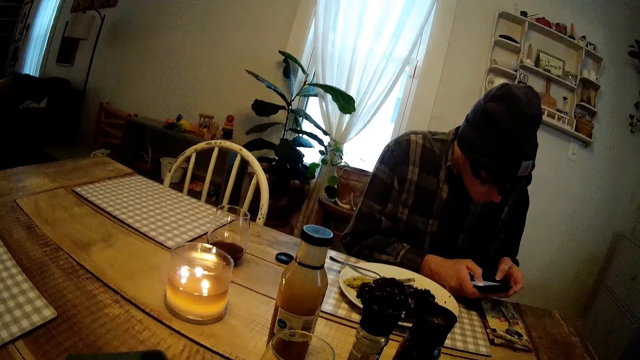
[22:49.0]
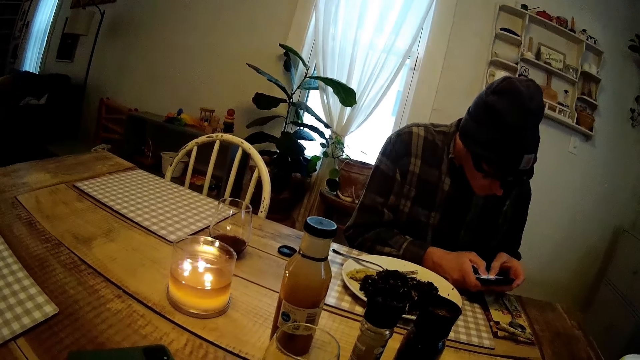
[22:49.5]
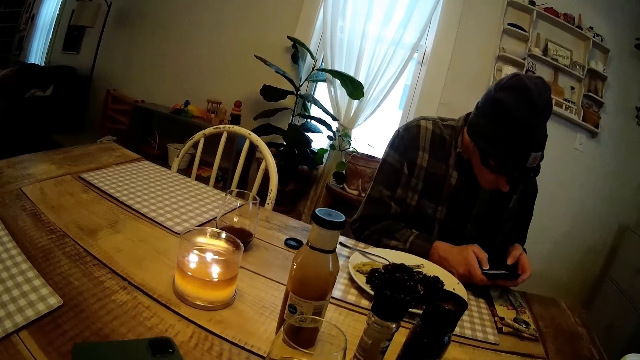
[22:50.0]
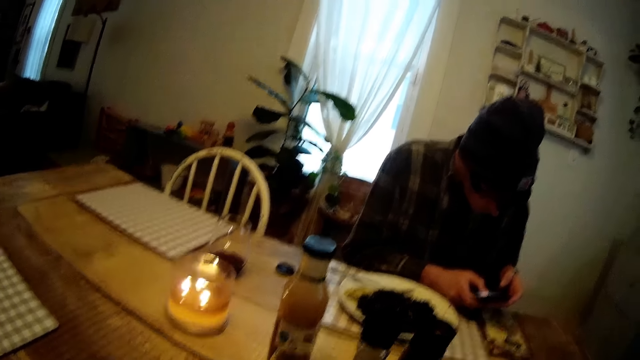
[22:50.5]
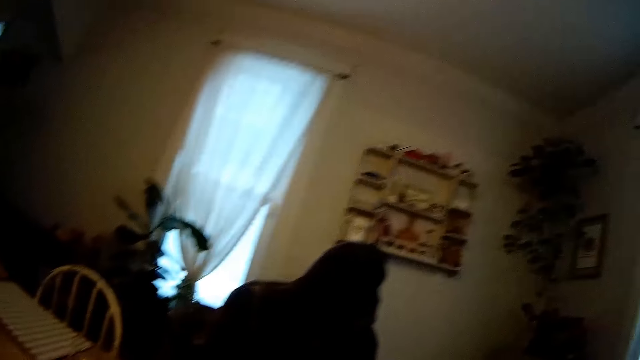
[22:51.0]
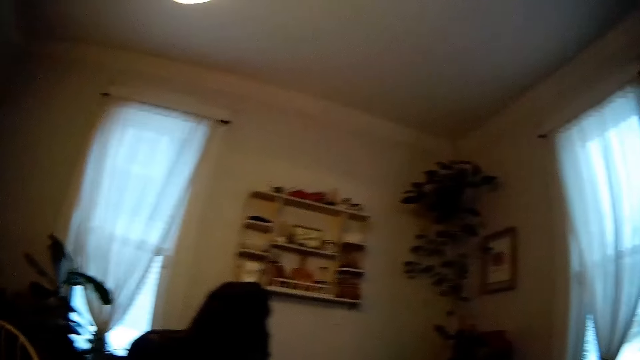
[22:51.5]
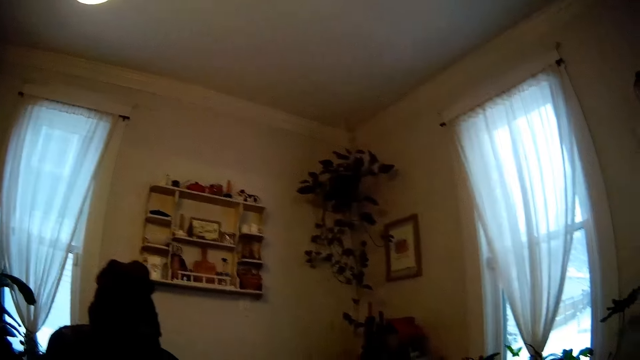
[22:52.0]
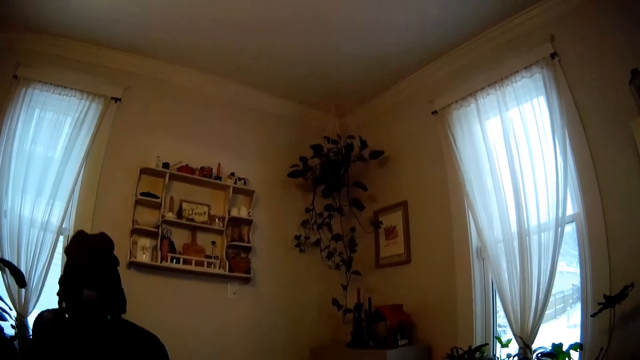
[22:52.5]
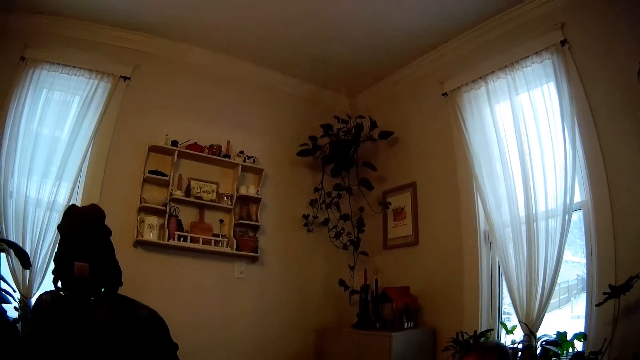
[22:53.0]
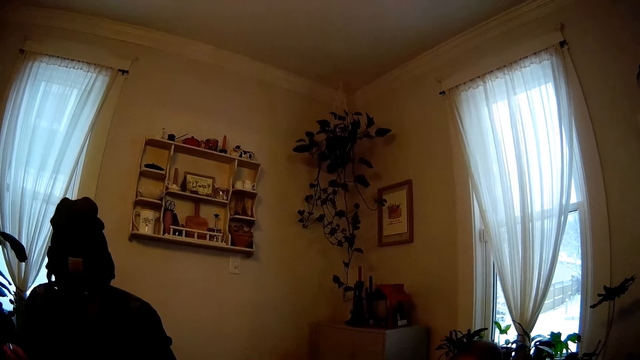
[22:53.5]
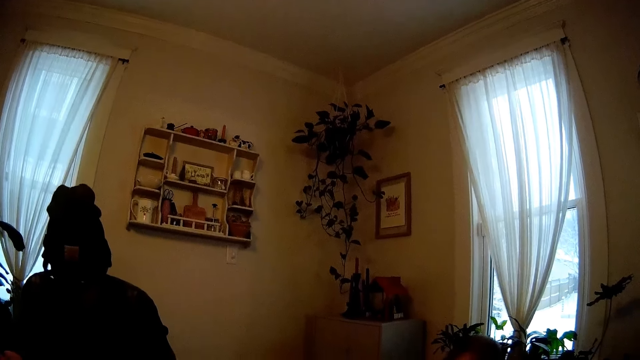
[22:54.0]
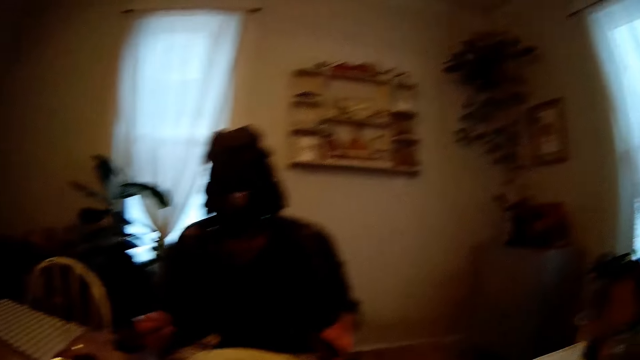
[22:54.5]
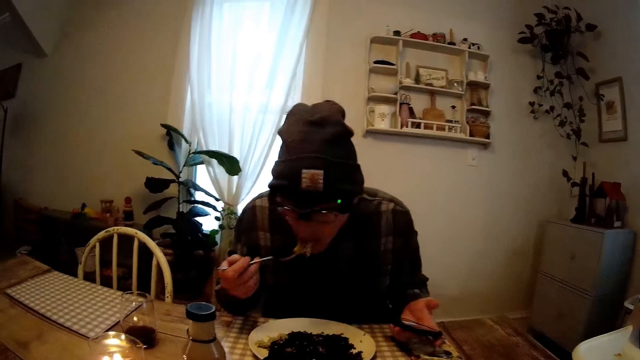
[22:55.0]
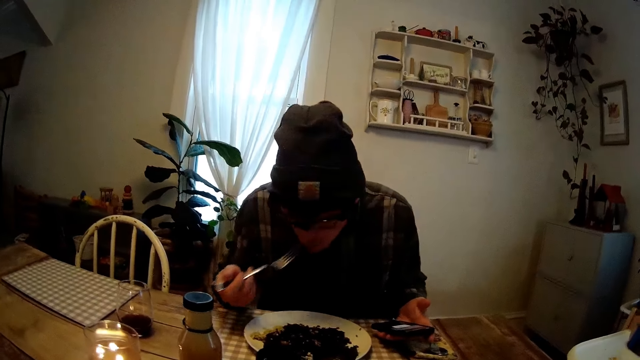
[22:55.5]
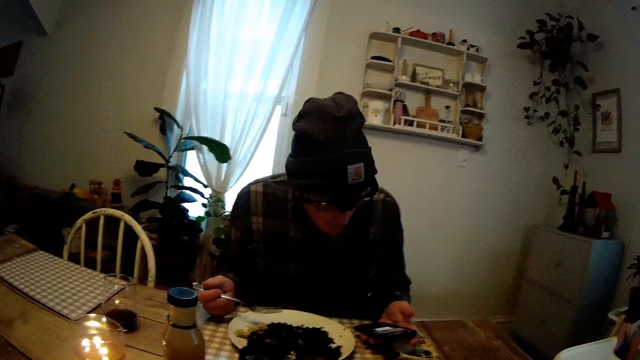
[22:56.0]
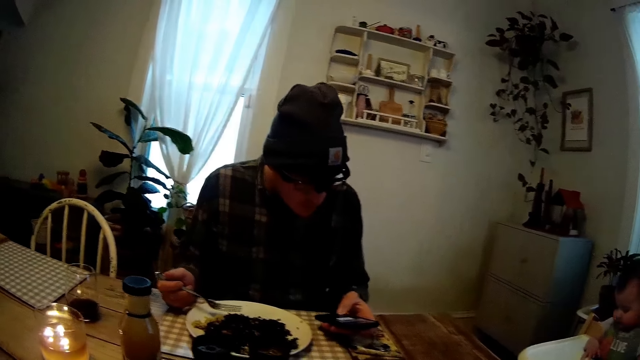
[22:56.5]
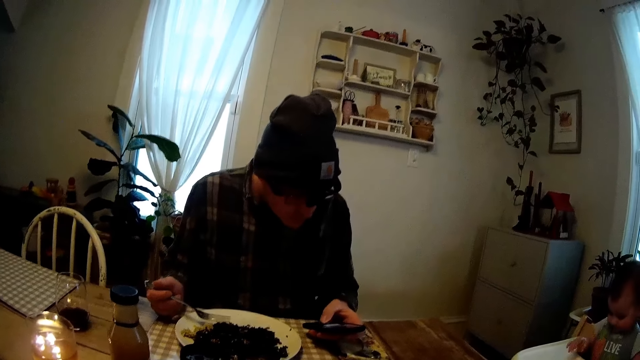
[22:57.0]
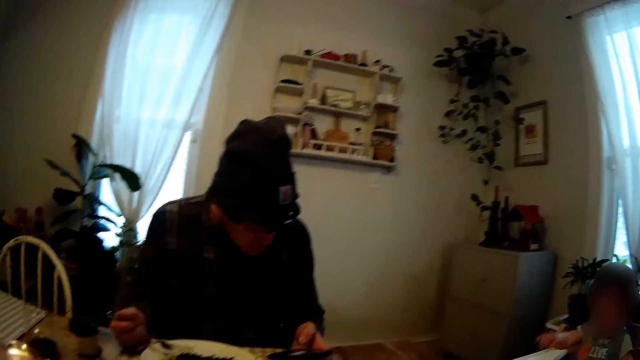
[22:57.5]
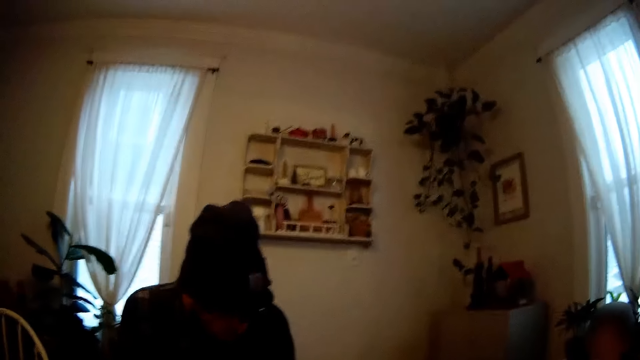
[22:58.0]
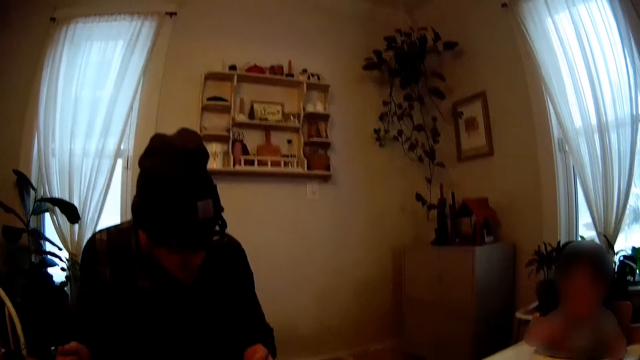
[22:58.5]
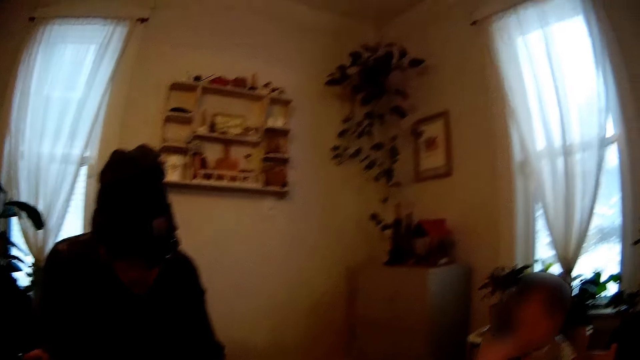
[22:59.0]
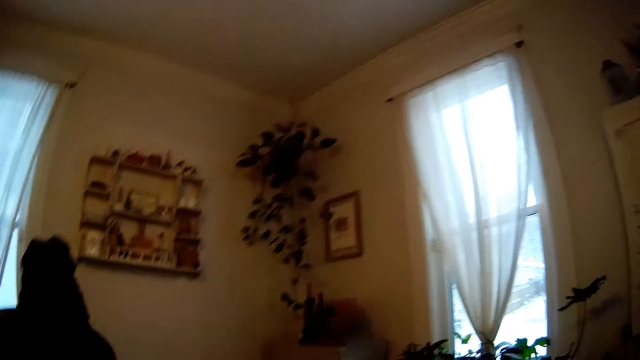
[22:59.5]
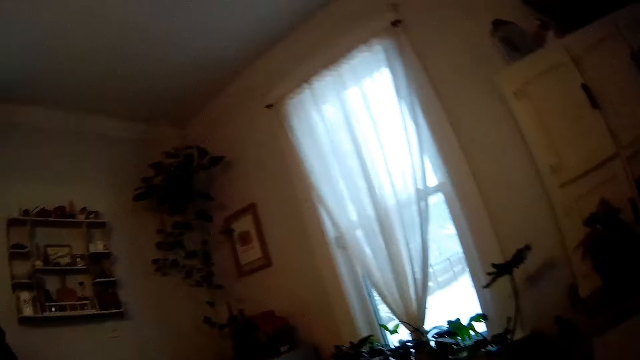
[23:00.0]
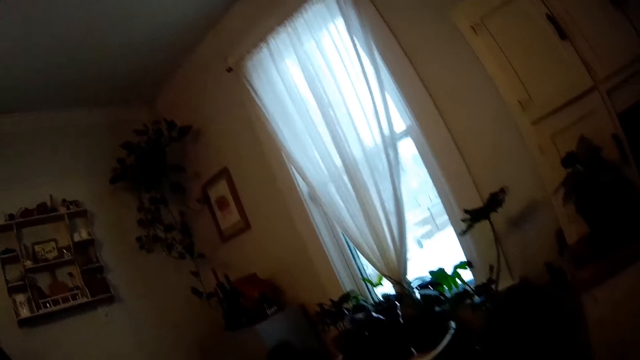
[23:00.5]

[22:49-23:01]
The camera wearer looks around. Another man eats a spoon of pottage with his right hand. The man presses the phone in his left hand.

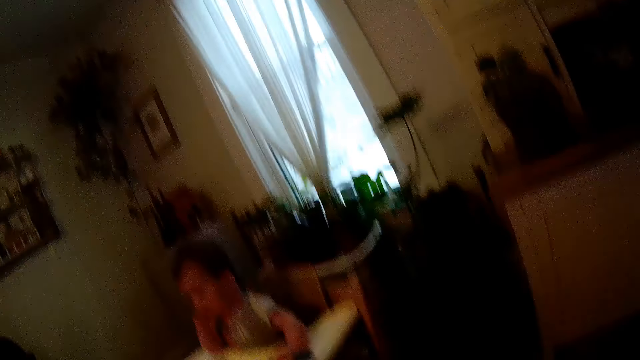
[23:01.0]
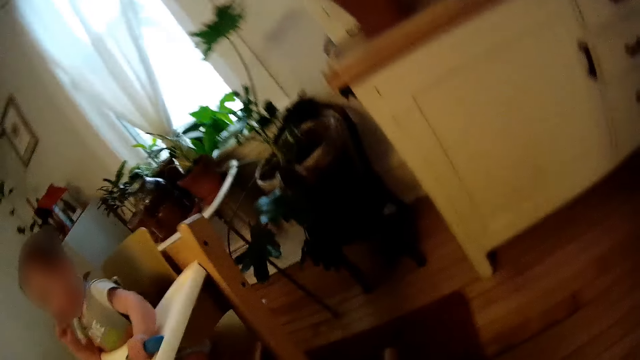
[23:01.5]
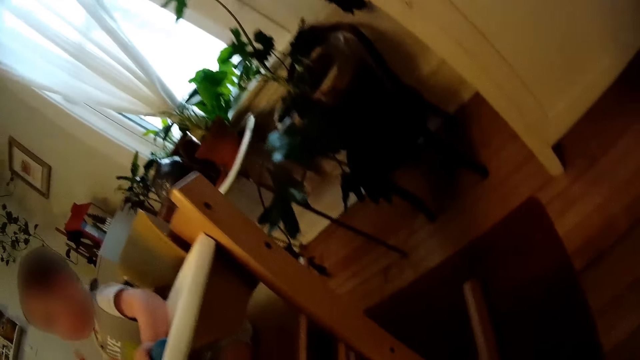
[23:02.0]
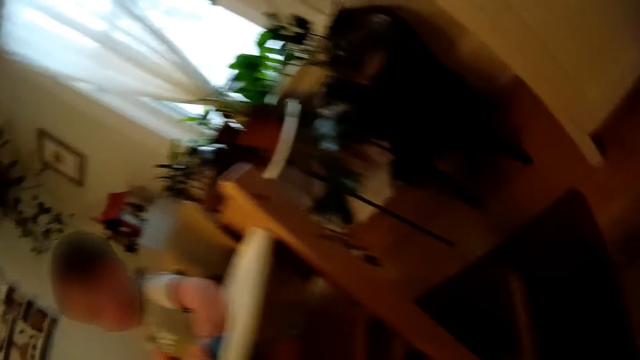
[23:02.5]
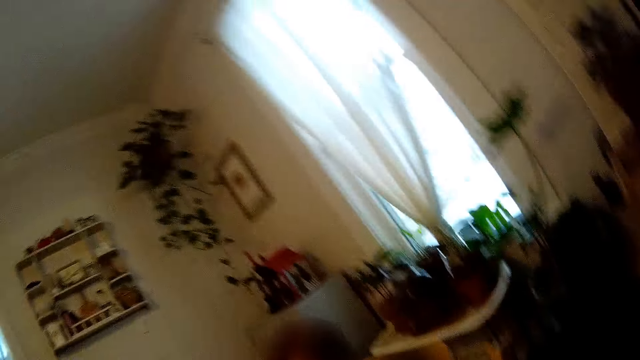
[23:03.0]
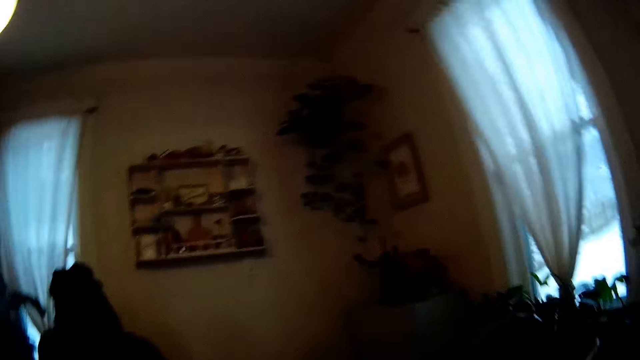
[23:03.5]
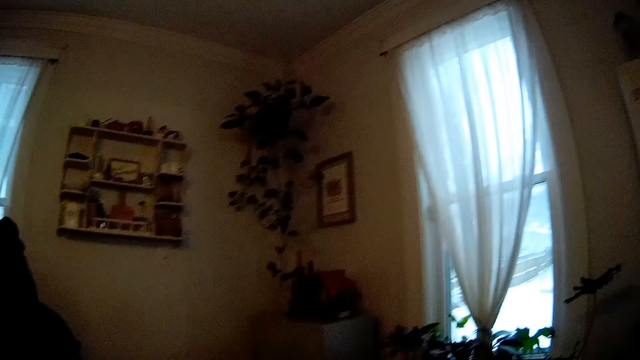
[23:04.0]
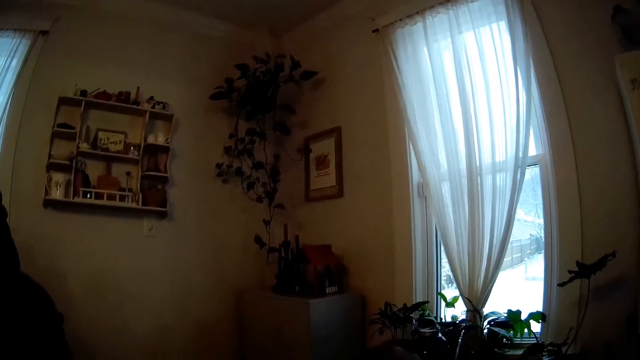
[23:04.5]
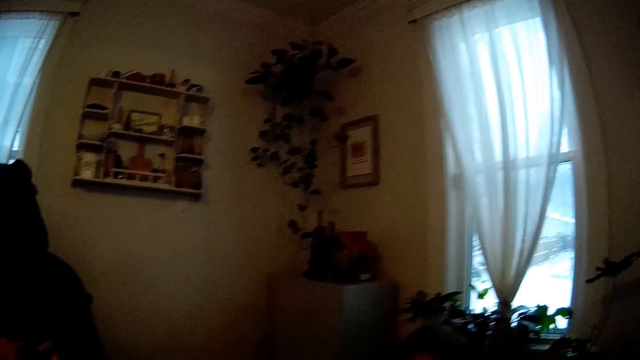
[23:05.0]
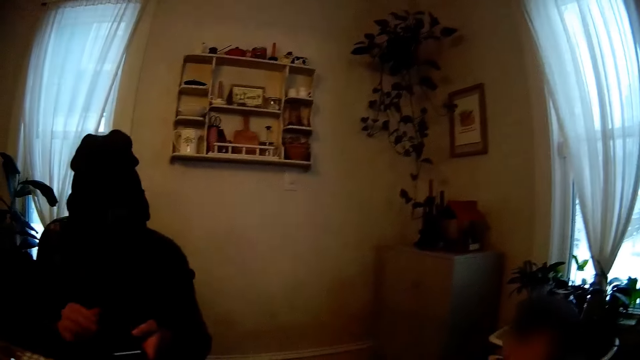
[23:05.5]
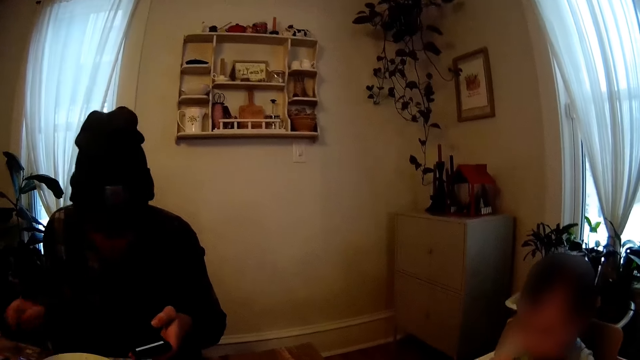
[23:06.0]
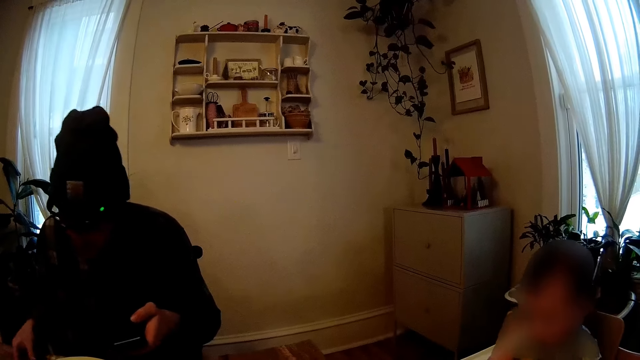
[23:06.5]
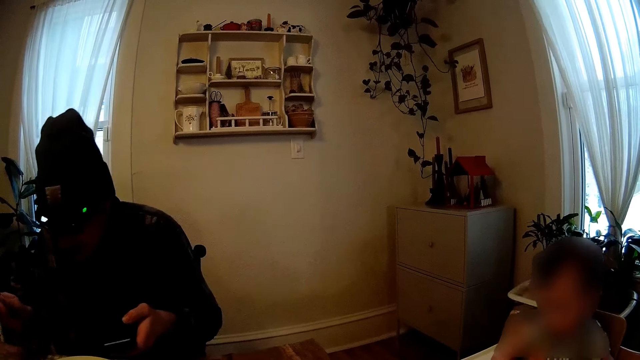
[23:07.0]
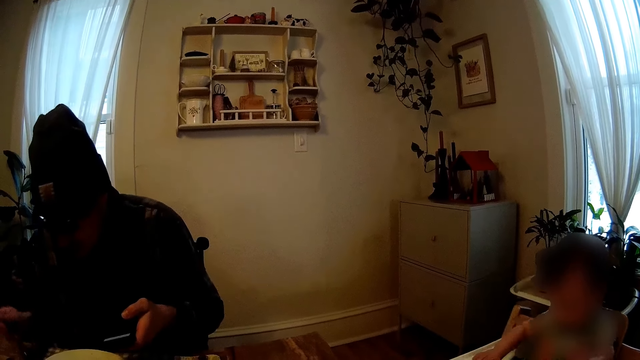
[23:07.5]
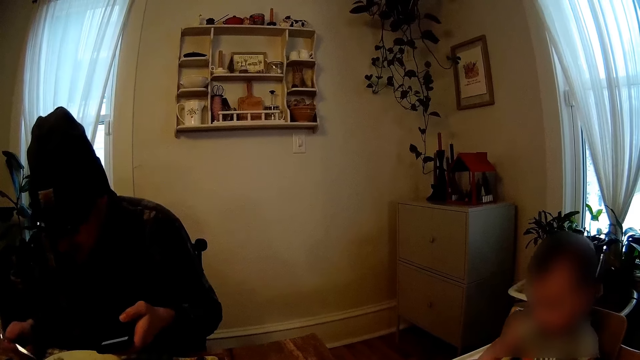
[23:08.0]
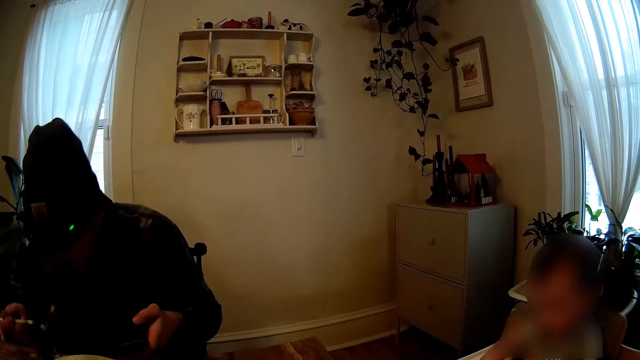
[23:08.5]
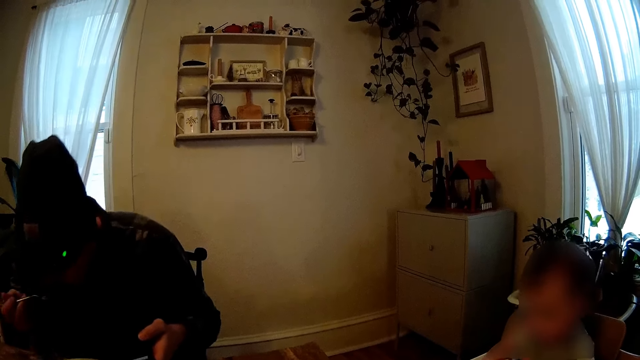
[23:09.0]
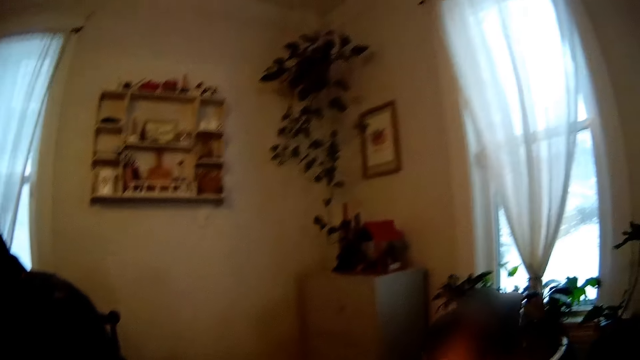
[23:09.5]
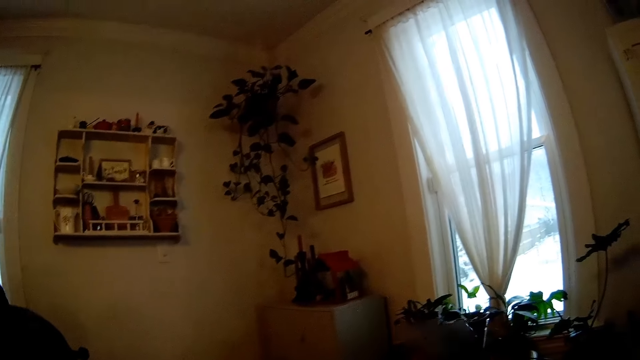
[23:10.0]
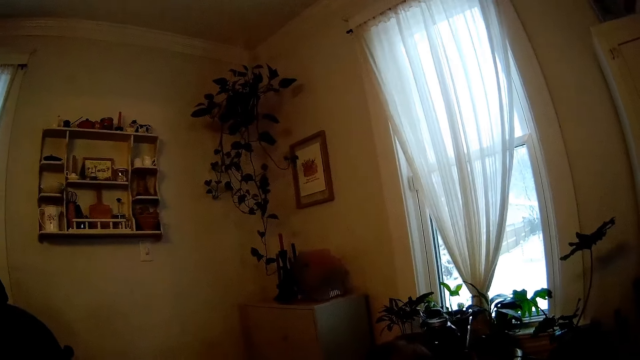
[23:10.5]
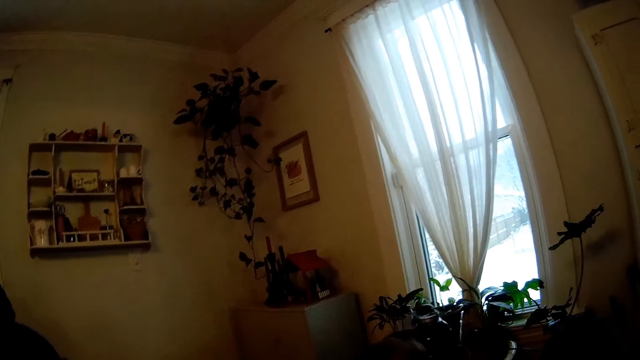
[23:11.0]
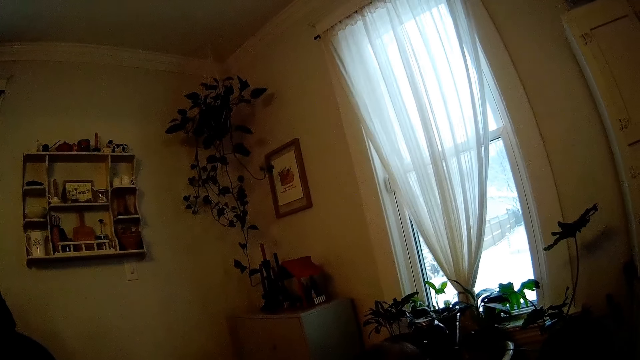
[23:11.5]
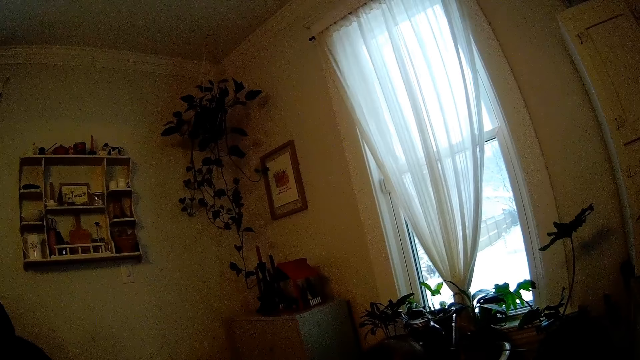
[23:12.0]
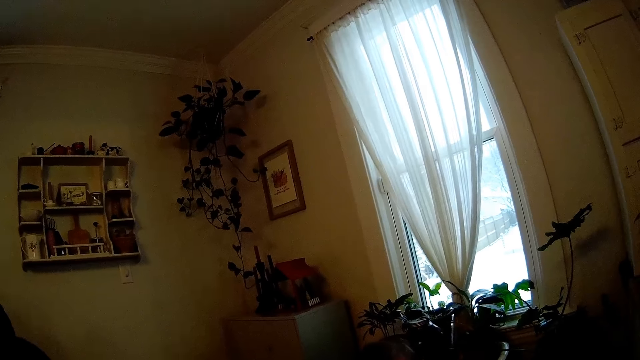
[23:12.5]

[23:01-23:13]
The man eats a vegetable with his right hand. The camera wearer converses with a baby.
